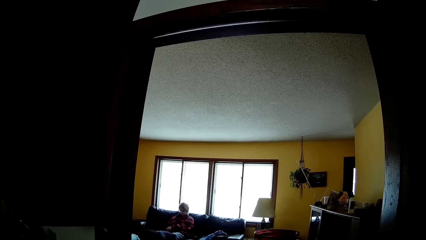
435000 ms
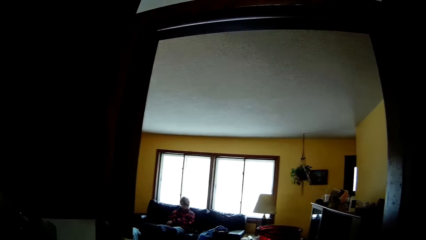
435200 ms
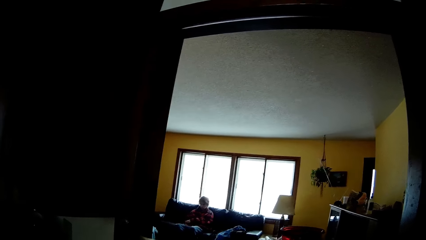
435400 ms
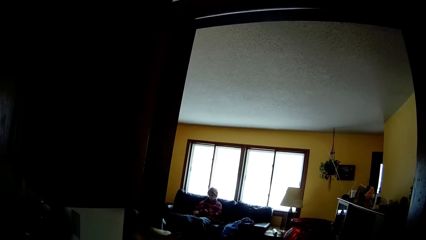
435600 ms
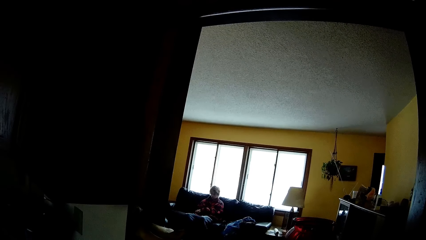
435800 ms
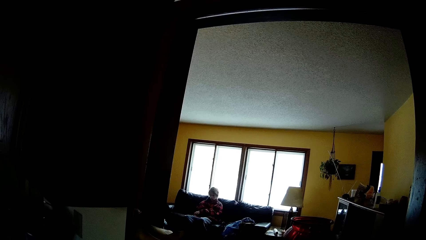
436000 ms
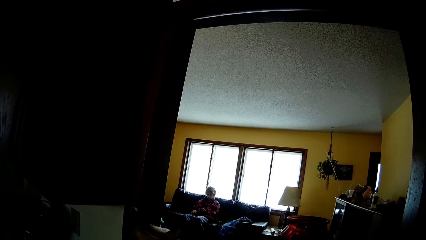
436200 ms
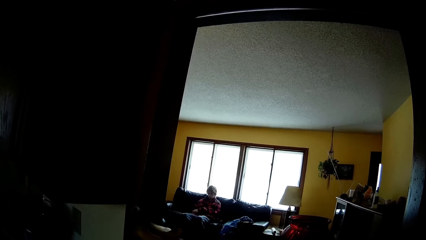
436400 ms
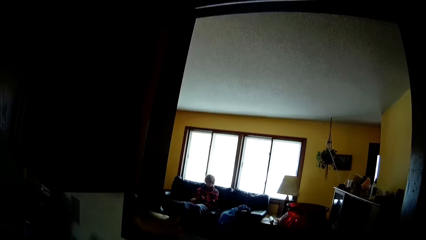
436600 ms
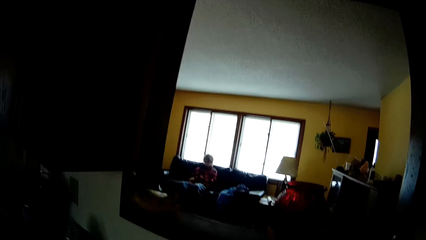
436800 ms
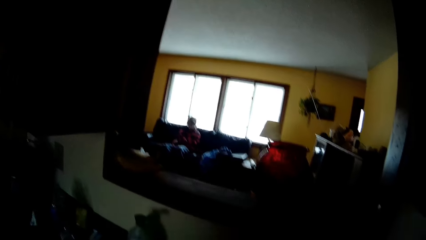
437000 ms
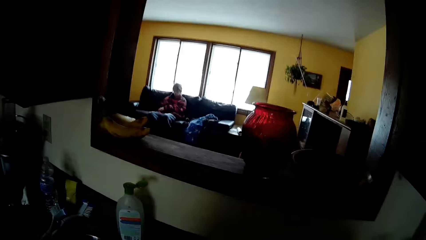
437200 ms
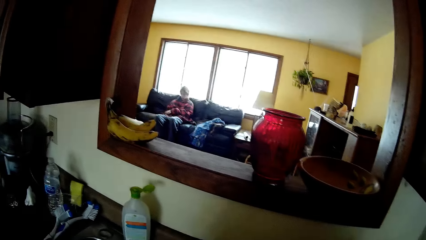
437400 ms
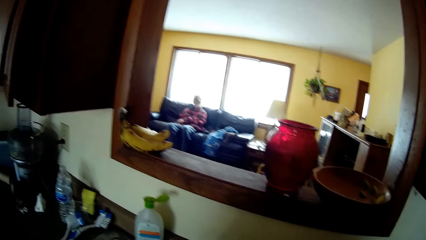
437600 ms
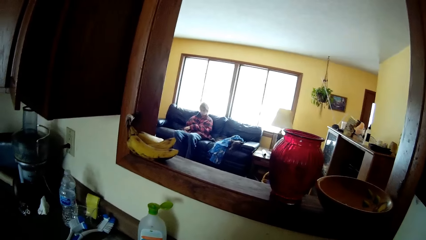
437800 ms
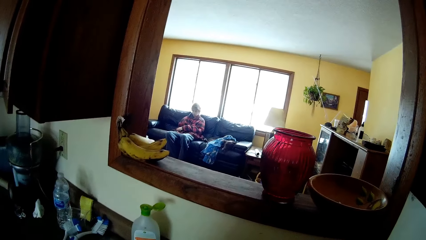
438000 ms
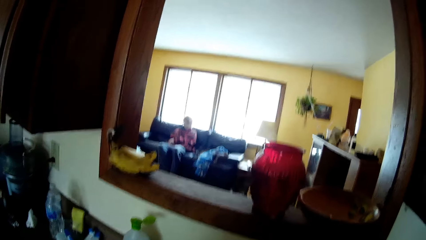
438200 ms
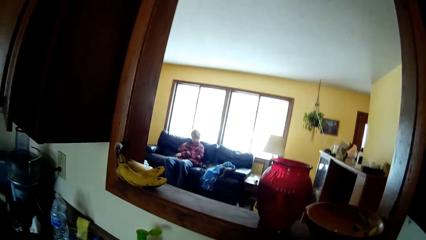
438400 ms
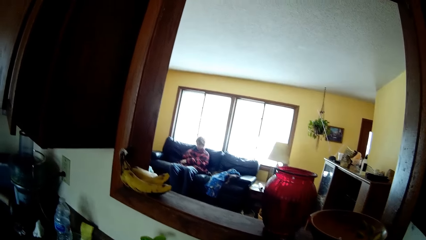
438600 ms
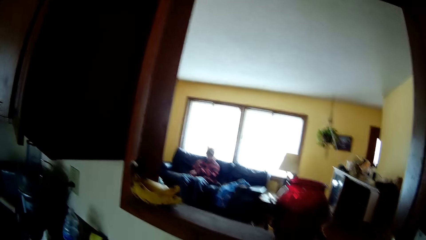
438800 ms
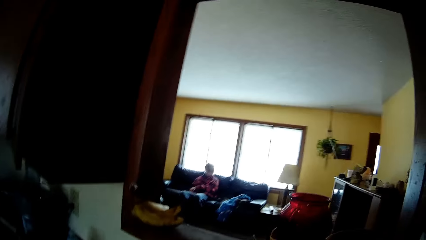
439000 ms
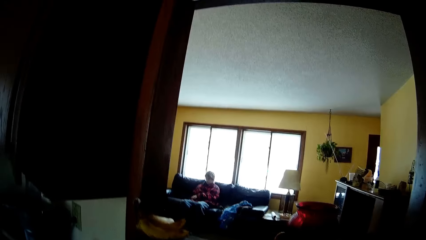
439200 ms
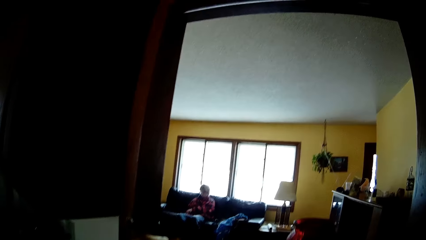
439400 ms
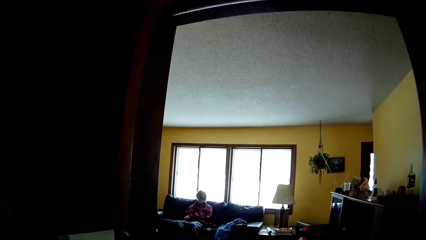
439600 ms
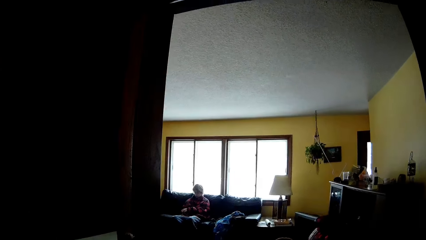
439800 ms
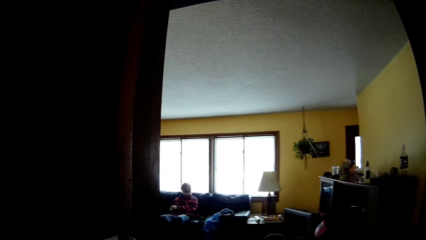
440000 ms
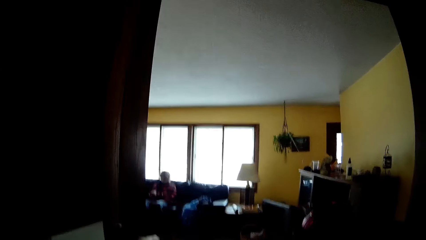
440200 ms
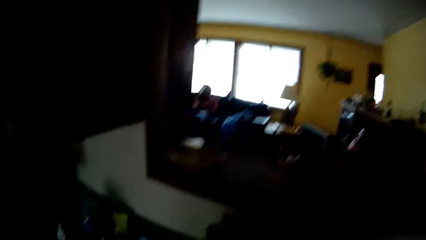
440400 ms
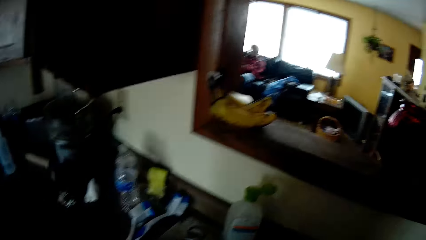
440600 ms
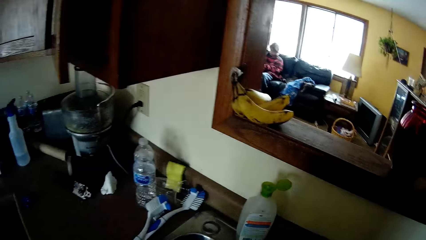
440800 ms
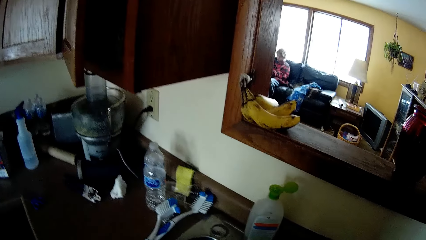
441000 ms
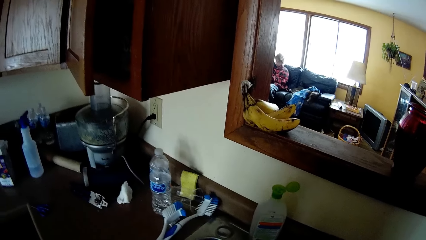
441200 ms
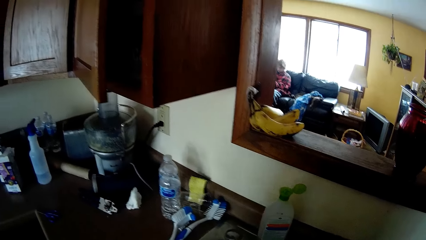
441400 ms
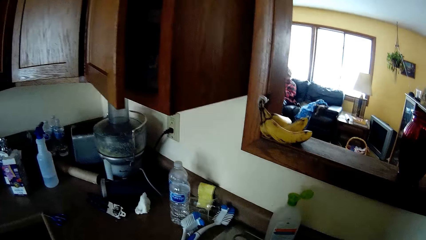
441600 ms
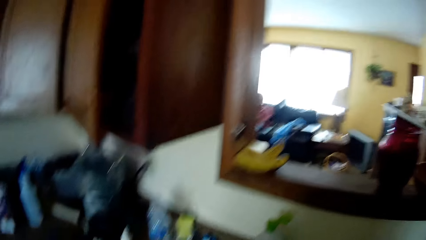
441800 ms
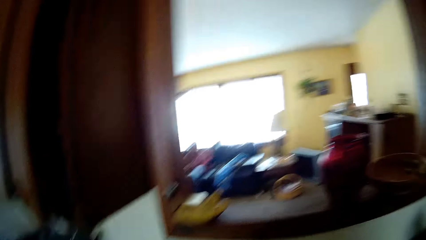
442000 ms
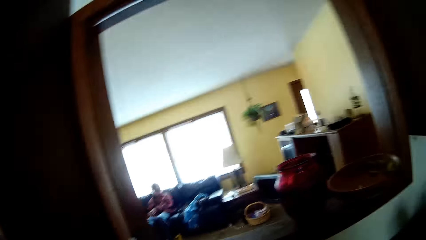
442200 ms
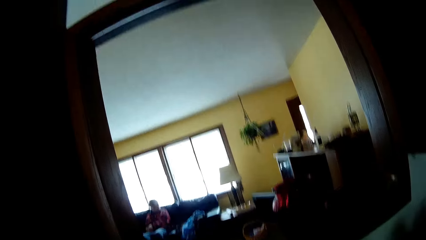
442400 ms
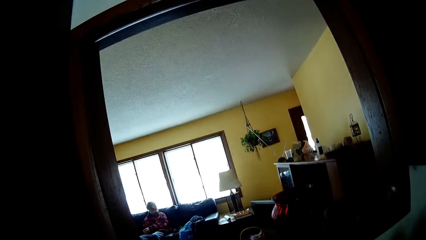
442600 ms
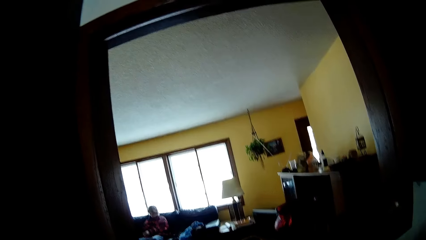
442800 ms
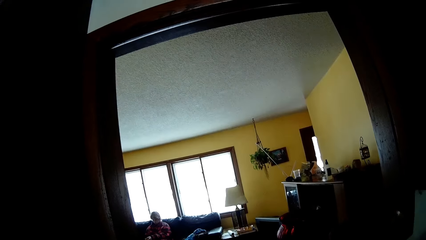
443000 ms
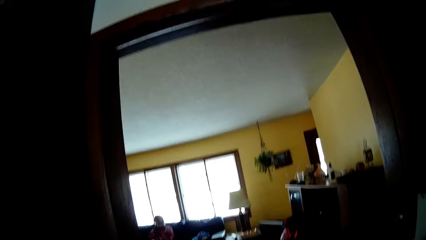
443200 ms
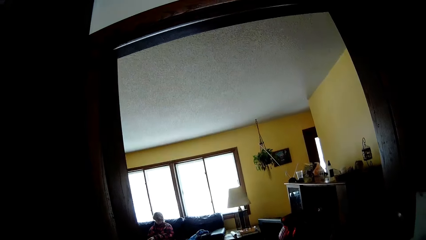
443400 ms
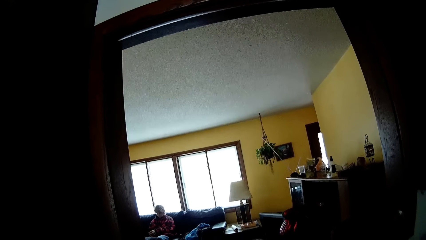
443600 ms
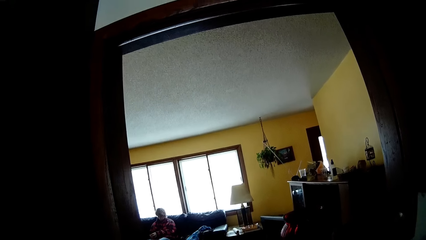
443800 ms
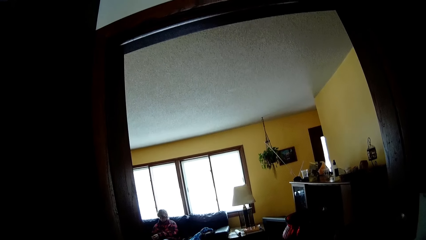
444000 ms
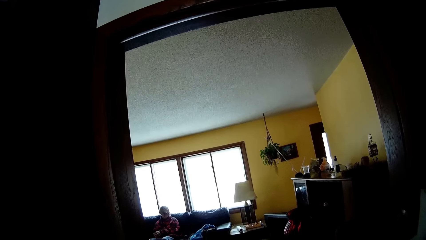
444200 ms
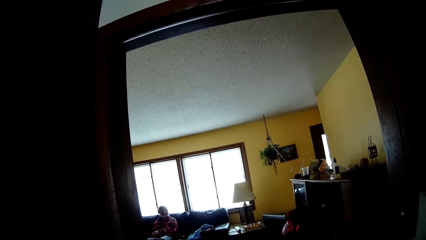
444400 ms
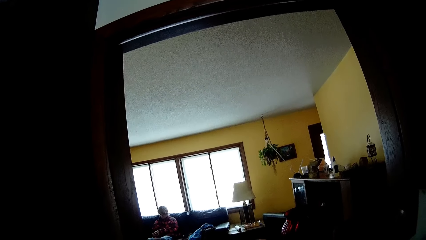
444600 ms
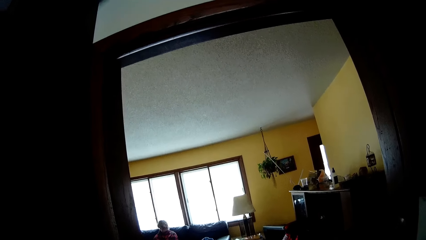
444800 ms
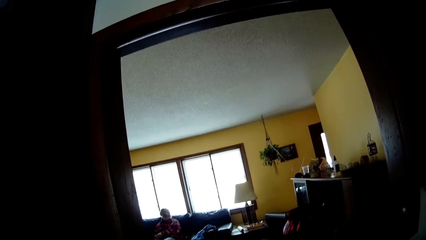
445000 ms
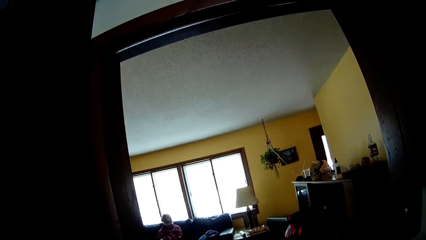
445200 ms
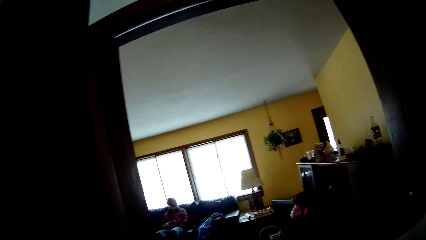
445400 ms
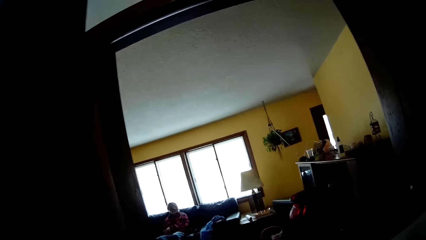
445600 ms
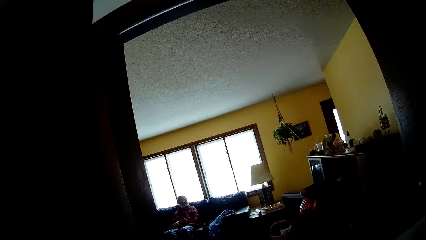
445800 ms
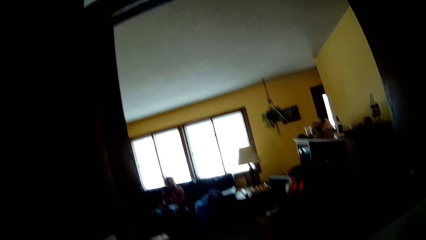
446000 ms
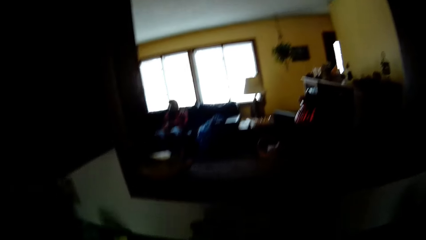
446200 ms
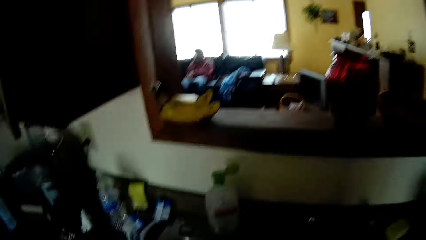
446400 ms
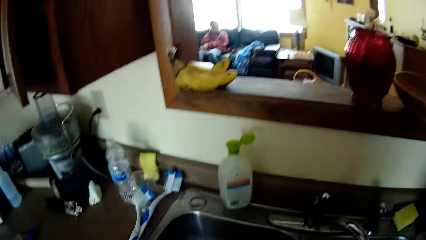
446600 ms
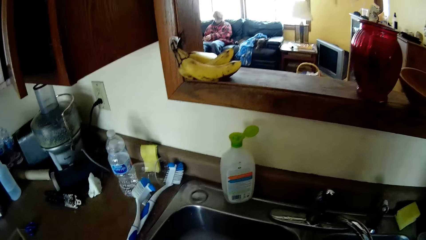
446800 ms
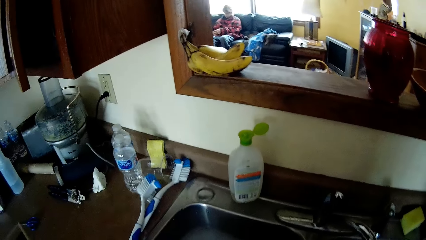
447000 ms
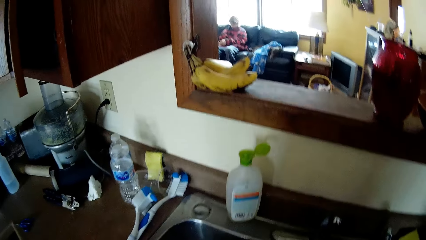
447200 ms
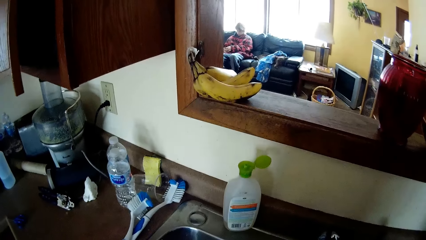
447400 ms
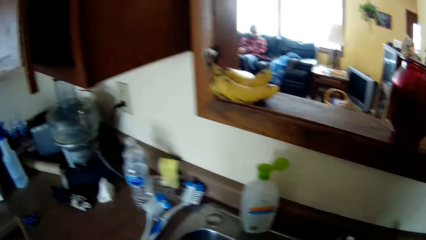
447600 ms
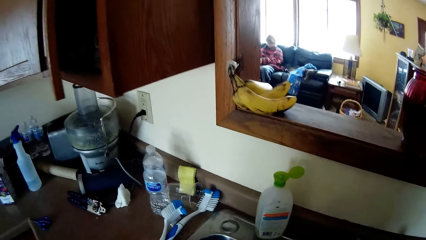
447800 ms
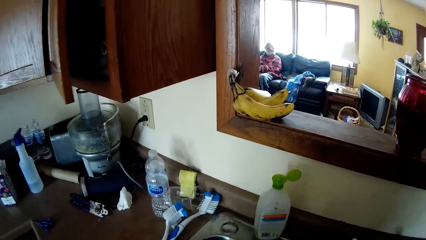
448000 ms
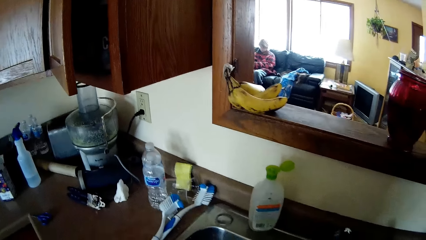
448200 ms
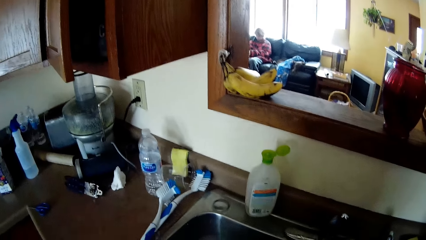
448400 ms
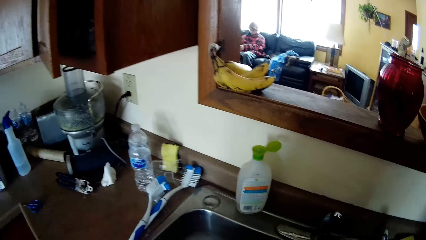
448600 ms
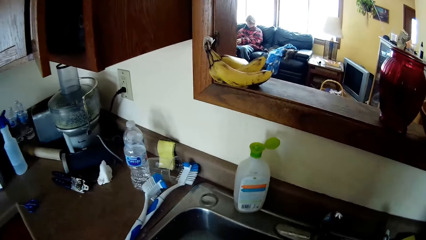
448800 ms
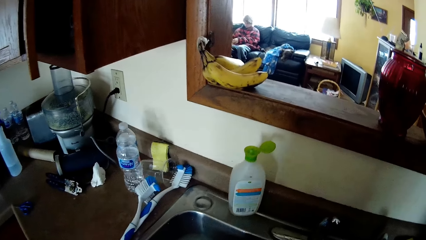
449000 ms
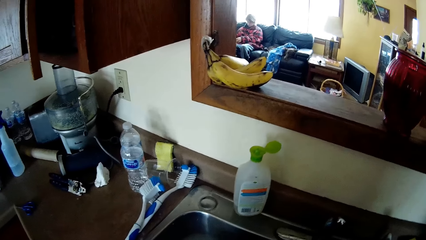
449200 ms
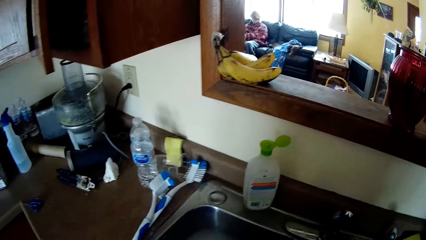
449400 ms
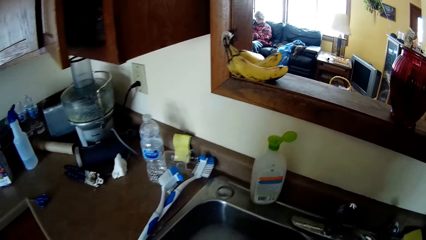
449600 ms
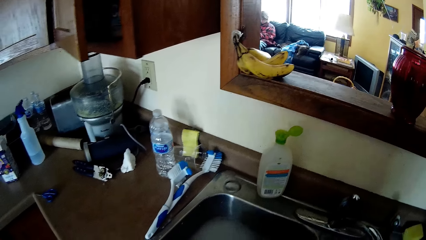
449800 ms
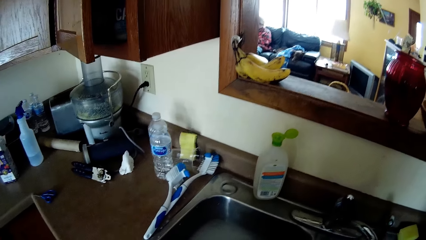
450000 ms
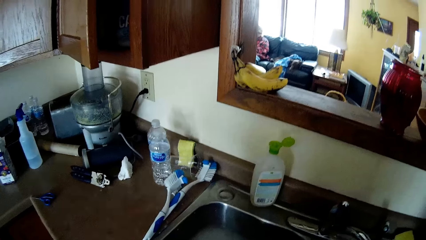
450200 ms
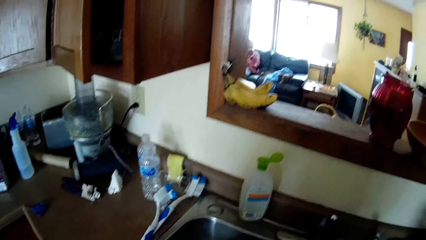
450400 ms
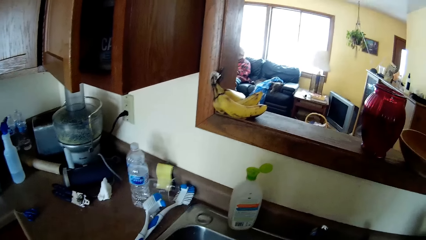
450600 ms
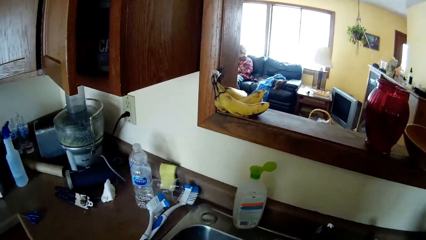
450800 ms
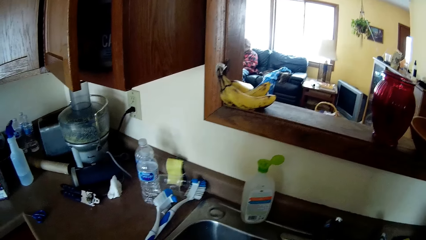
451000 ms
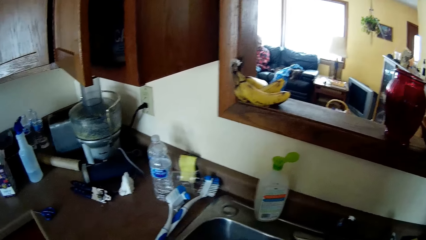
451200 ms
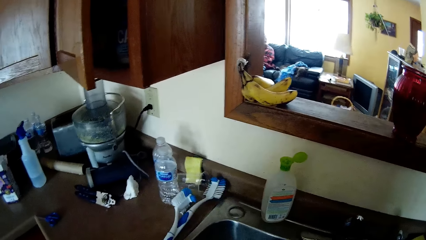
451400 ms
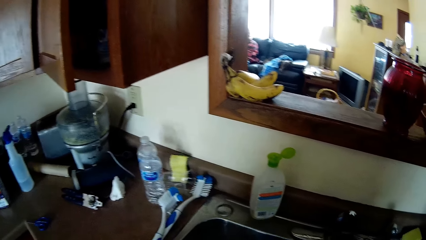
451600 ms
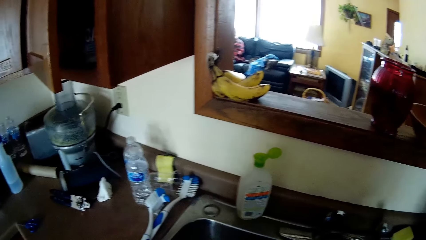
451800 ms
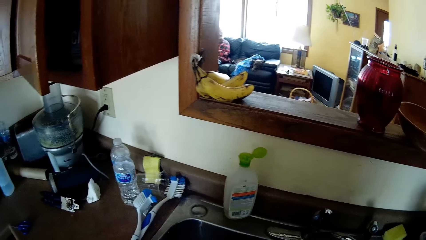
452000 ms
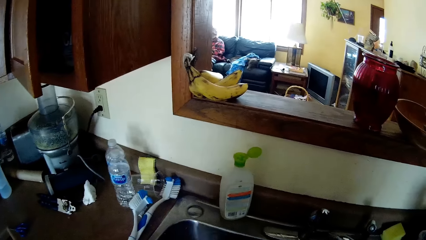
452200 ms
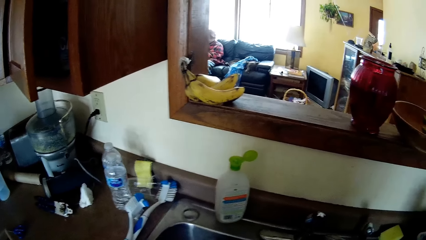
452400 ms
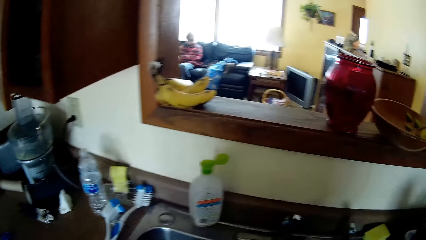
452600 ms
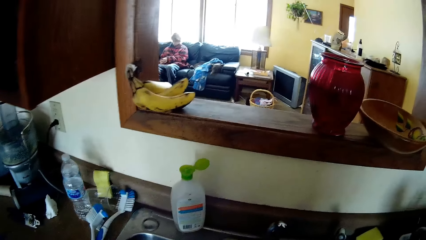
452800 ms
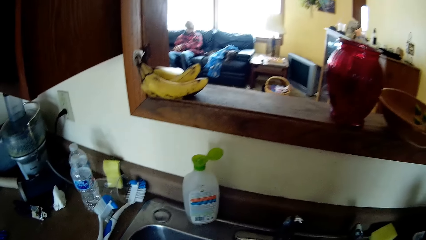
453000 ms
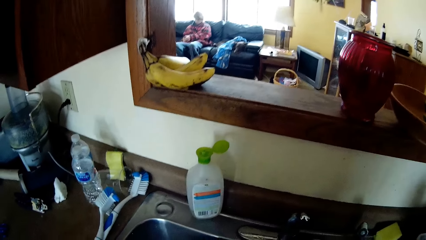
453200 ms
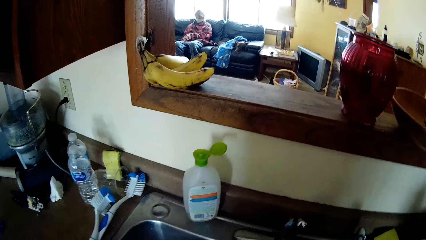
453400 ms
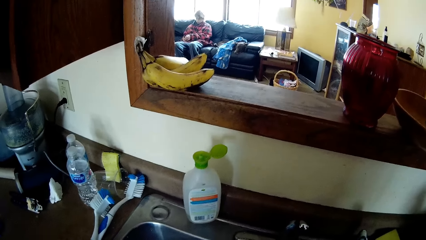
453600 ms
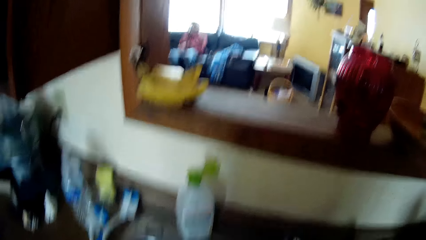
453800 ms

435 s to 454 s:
The camera wearer looks around. They move around.
